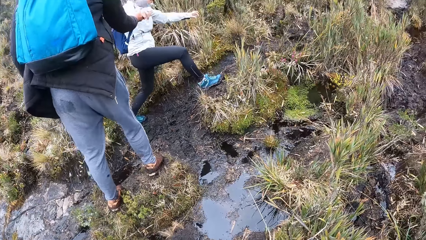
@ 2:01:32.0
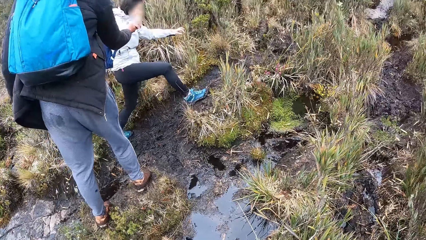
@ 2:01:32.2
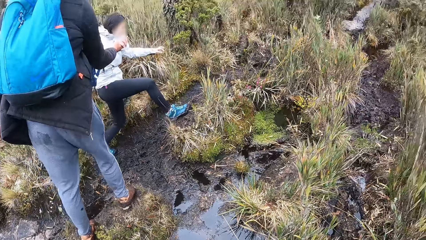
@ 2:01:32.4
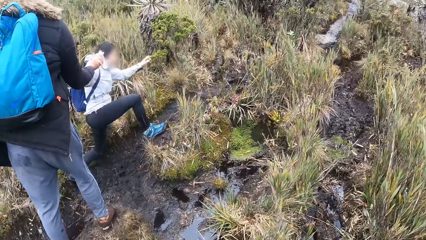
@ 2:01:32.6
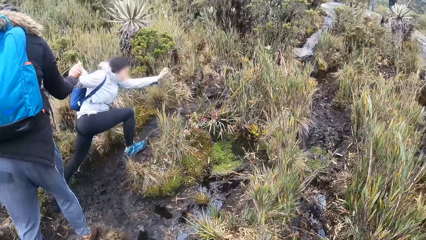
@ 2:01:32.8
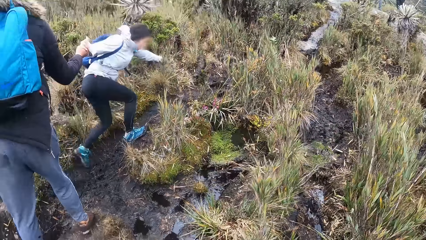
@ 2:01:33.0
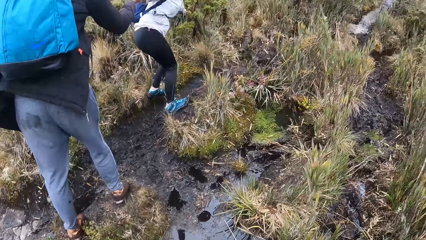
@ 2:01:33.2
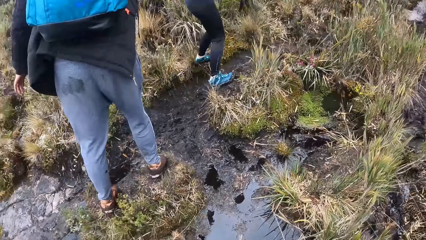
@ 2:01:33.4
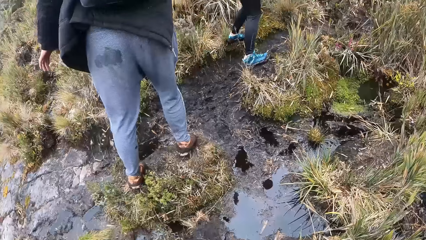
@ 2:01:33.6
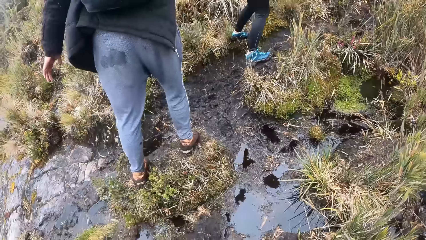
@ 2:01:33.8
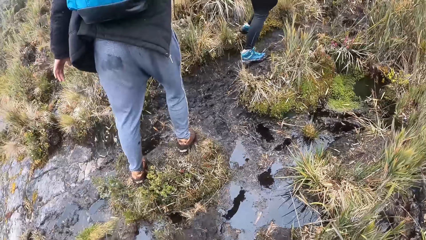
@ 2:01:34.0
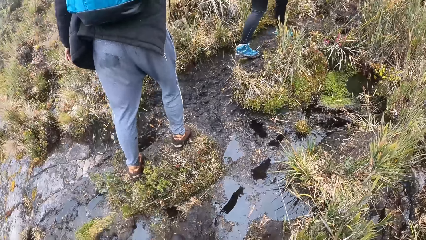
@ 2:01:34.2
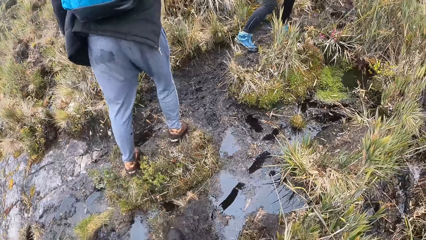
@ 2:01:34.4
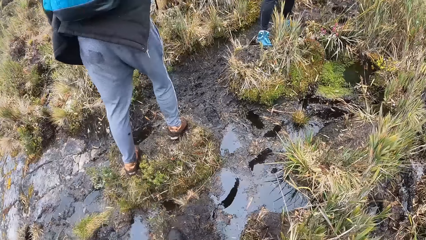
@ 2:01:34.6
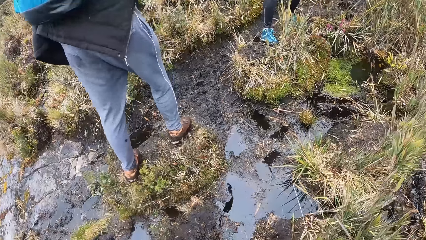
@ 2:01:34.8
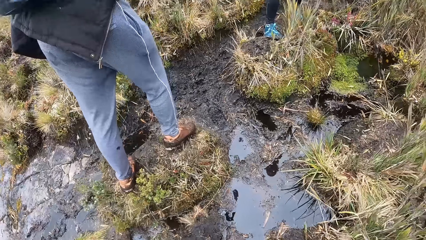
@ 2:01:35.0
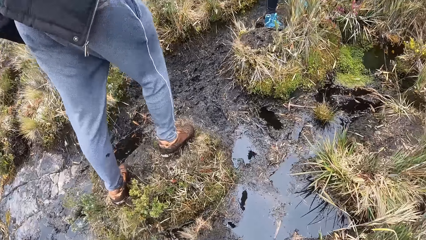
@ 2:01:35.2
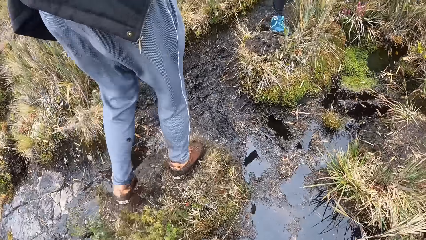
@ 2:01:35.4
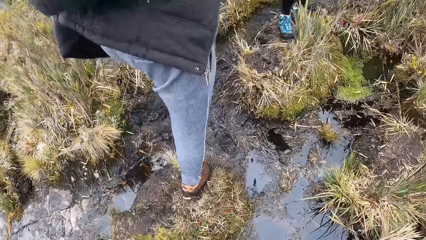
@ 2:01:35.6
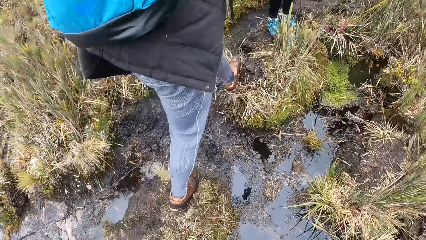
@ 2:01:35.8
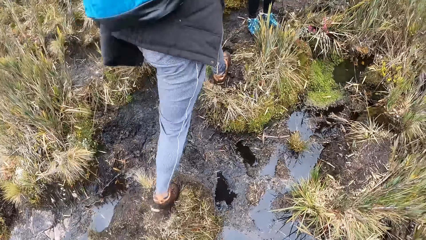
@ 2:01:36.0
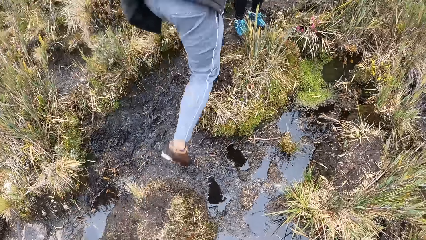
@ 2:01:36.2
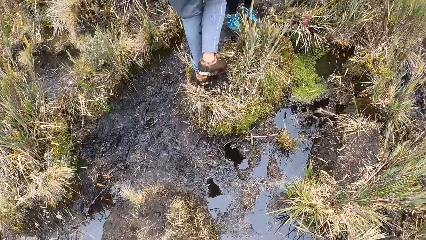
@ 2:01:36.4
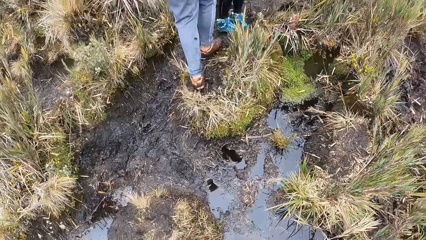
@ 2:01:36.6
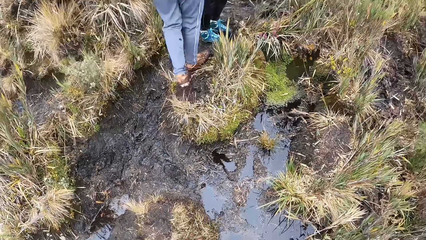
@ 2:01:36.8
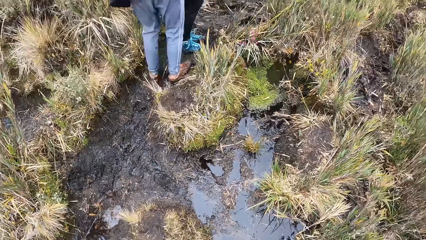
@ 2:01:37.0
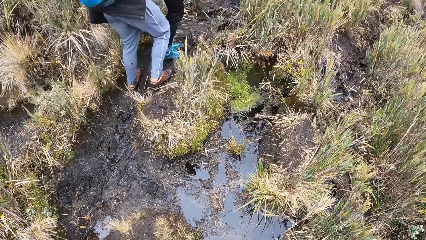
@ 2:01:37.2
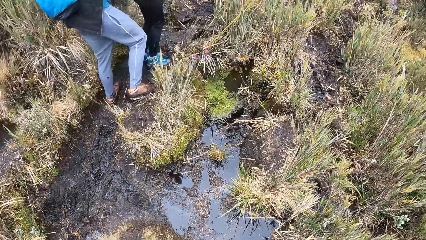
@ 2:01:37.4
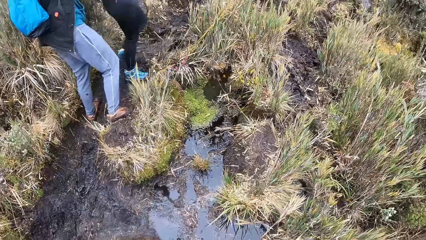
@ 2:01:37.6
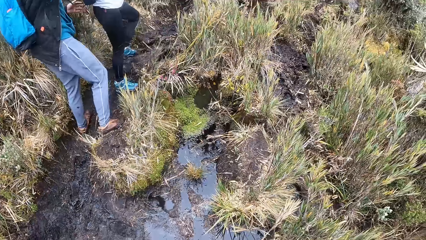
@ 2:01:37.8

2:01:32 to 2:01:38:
The man holds the woman's right hand with his right hand.

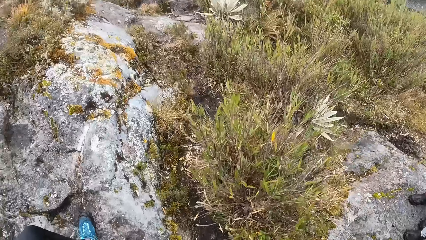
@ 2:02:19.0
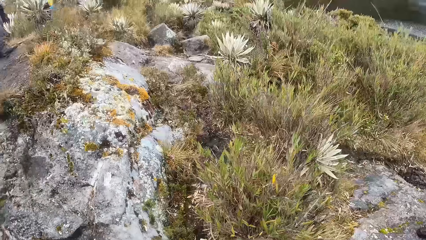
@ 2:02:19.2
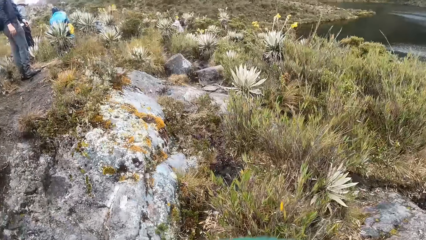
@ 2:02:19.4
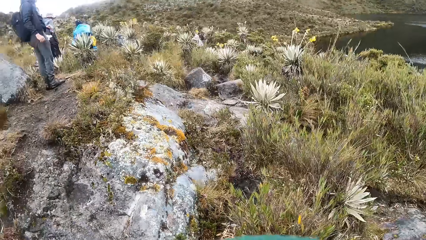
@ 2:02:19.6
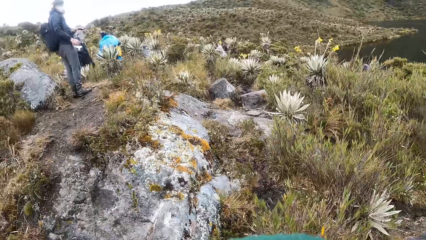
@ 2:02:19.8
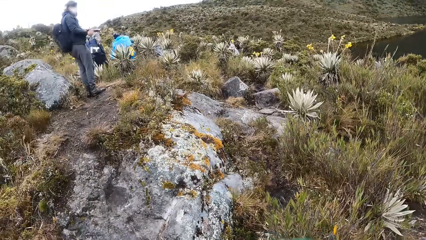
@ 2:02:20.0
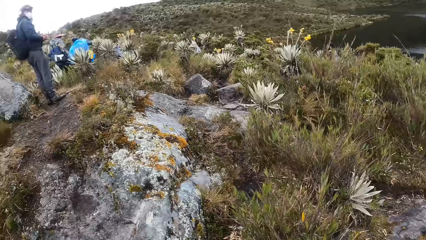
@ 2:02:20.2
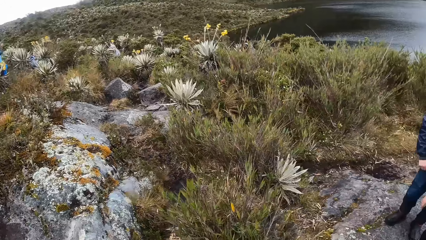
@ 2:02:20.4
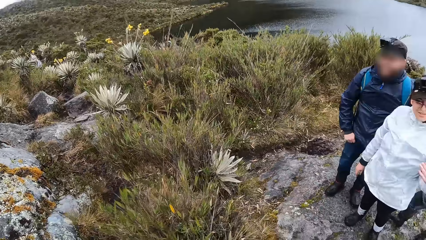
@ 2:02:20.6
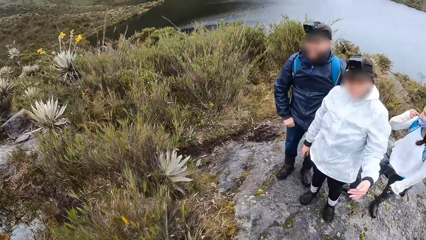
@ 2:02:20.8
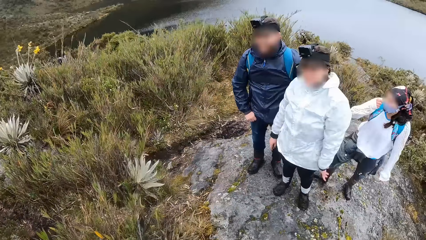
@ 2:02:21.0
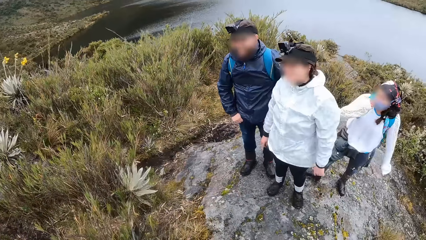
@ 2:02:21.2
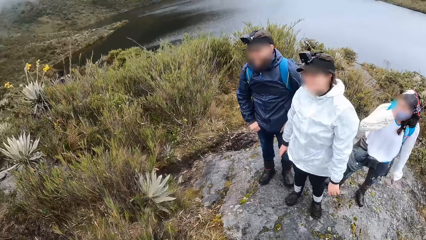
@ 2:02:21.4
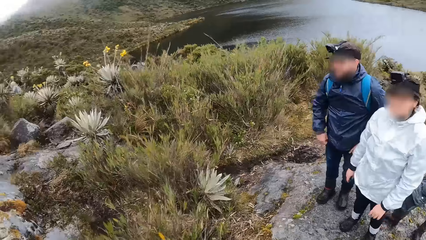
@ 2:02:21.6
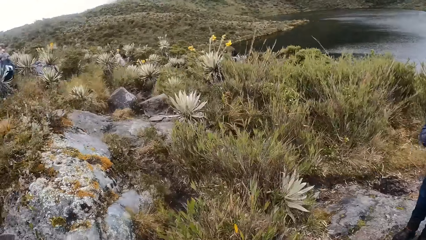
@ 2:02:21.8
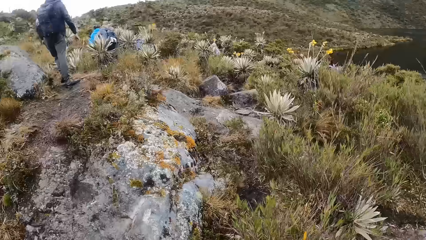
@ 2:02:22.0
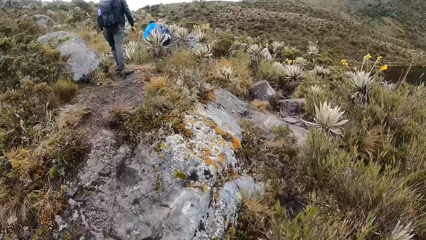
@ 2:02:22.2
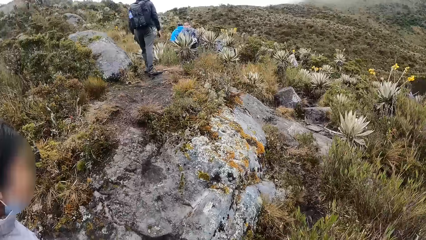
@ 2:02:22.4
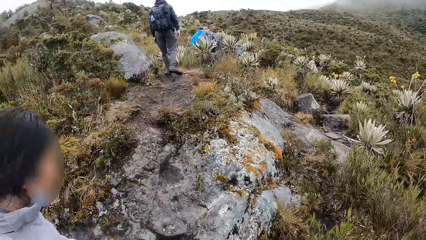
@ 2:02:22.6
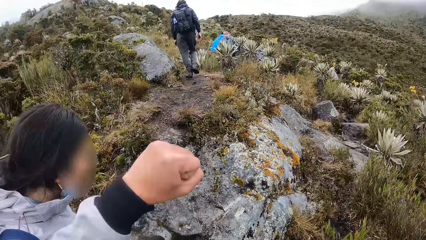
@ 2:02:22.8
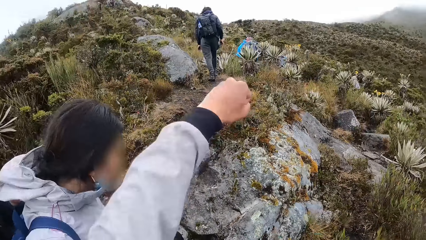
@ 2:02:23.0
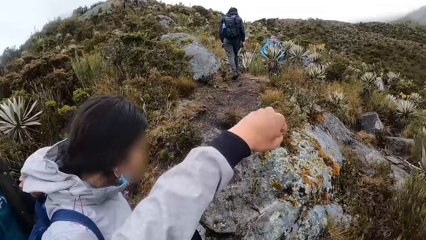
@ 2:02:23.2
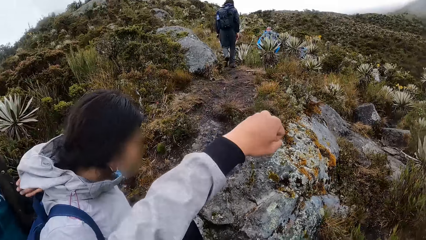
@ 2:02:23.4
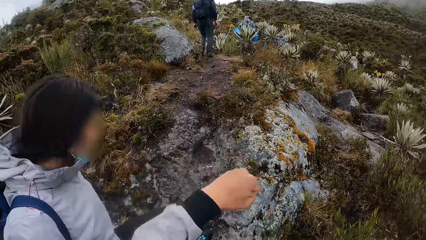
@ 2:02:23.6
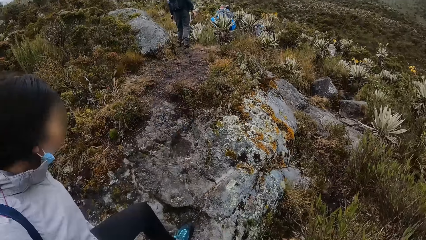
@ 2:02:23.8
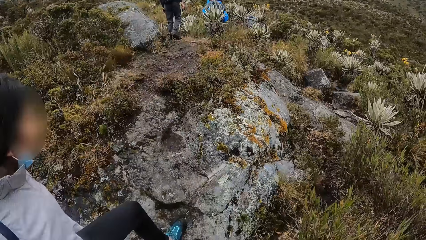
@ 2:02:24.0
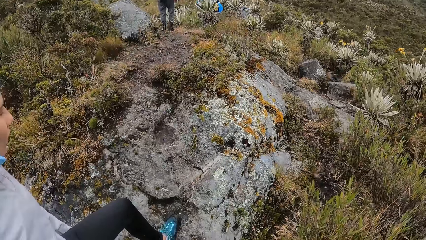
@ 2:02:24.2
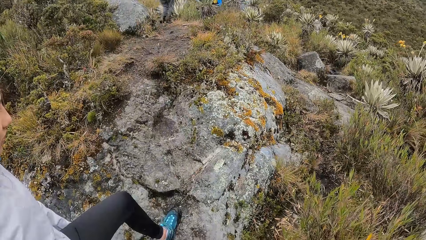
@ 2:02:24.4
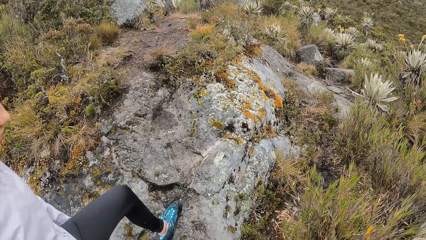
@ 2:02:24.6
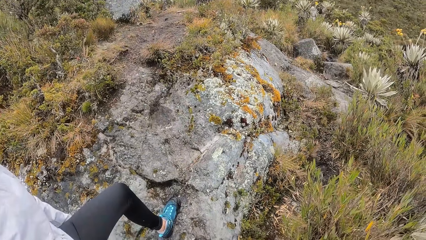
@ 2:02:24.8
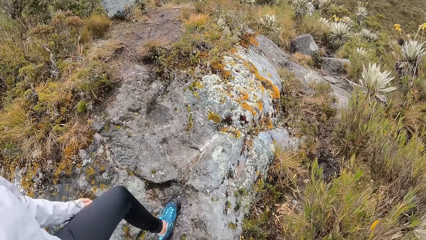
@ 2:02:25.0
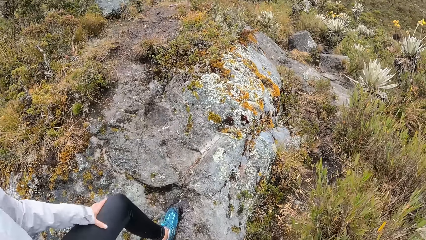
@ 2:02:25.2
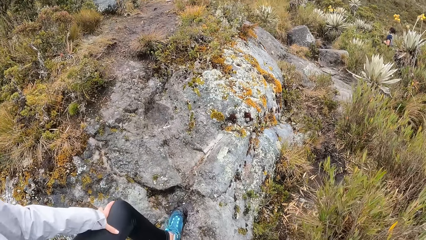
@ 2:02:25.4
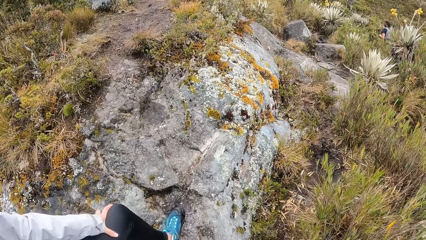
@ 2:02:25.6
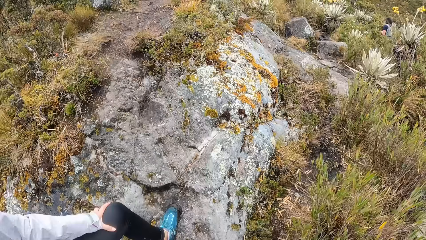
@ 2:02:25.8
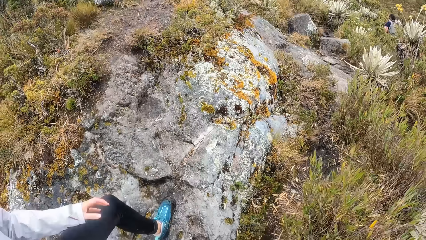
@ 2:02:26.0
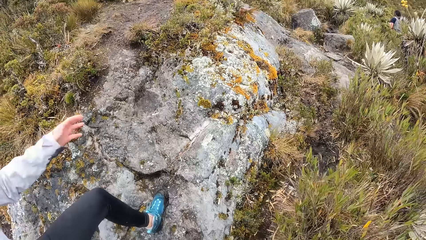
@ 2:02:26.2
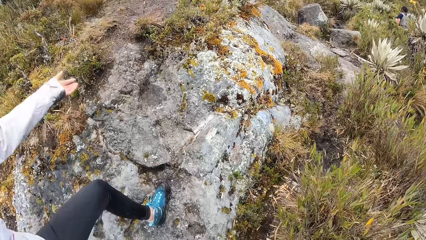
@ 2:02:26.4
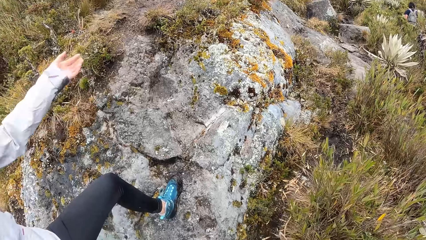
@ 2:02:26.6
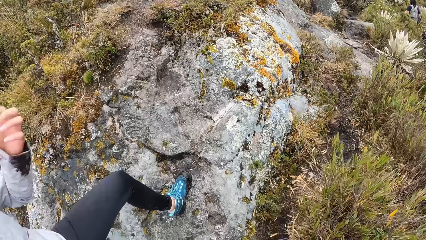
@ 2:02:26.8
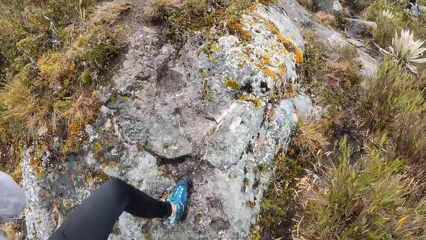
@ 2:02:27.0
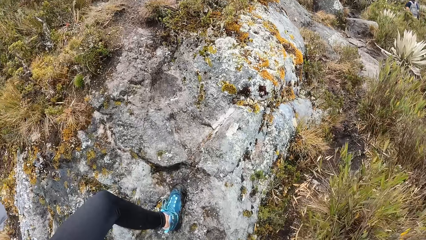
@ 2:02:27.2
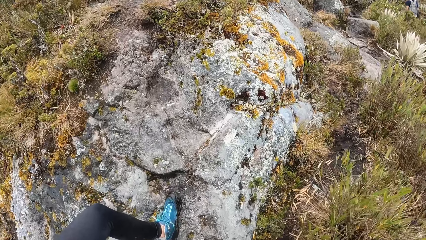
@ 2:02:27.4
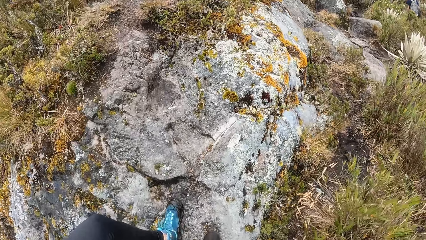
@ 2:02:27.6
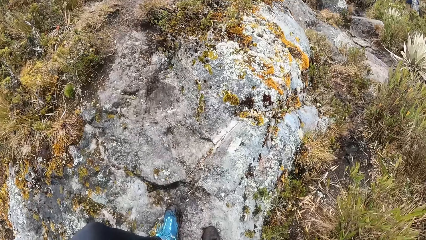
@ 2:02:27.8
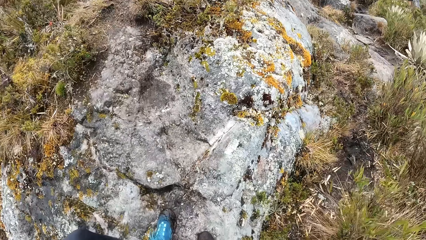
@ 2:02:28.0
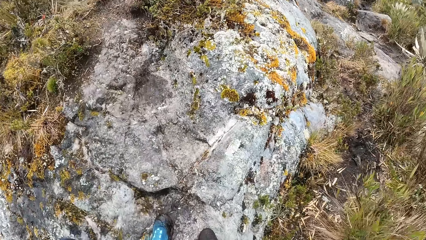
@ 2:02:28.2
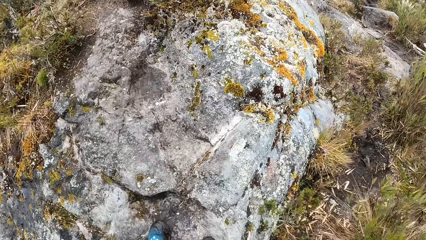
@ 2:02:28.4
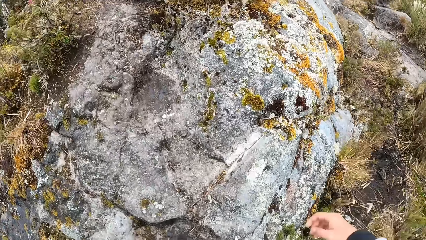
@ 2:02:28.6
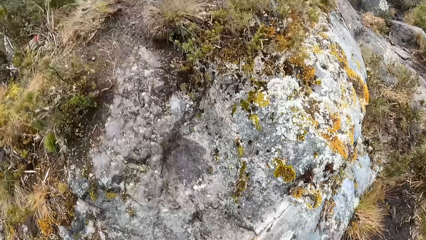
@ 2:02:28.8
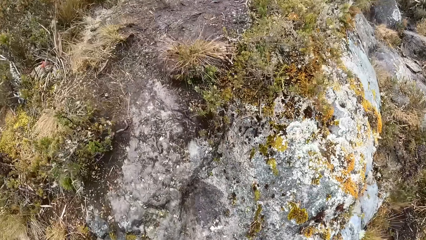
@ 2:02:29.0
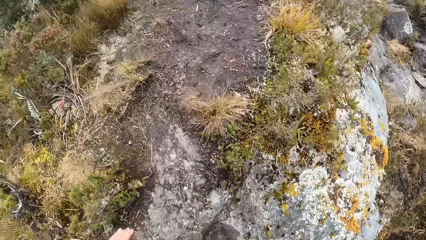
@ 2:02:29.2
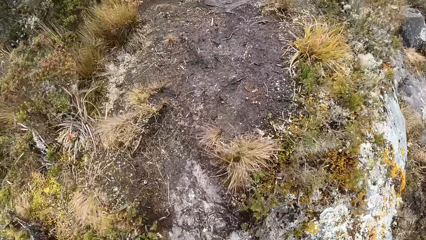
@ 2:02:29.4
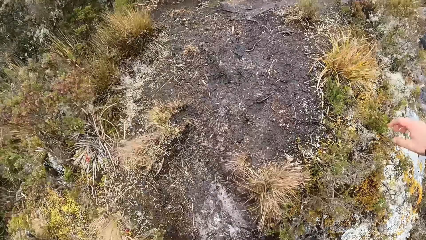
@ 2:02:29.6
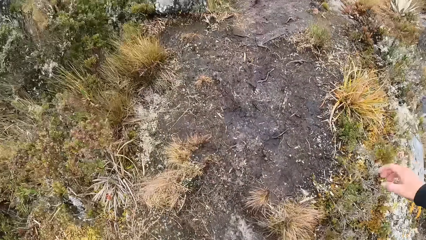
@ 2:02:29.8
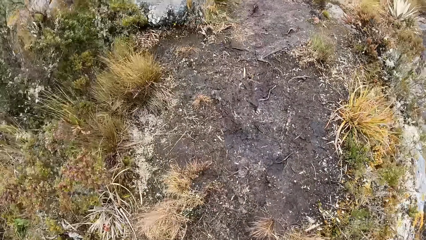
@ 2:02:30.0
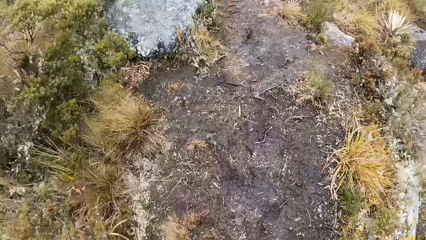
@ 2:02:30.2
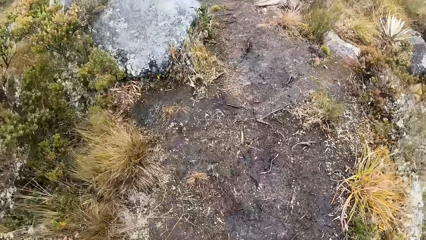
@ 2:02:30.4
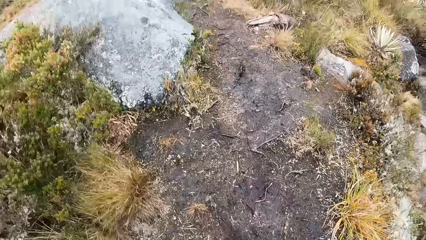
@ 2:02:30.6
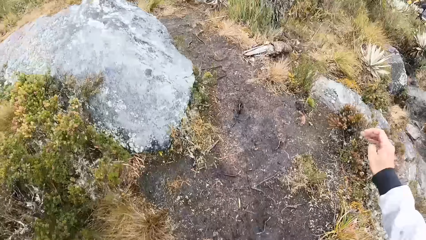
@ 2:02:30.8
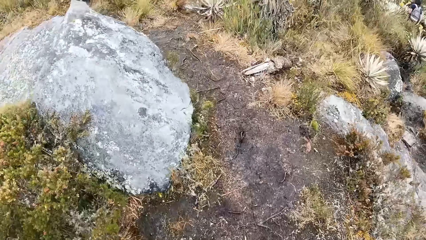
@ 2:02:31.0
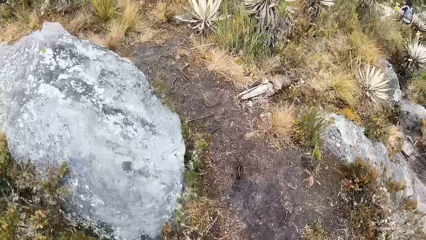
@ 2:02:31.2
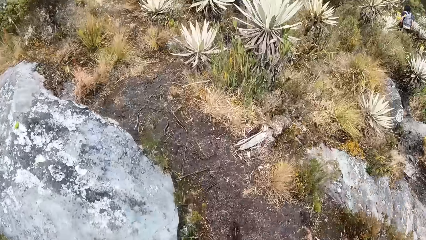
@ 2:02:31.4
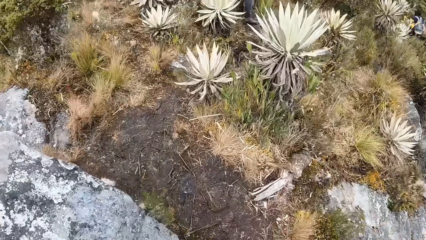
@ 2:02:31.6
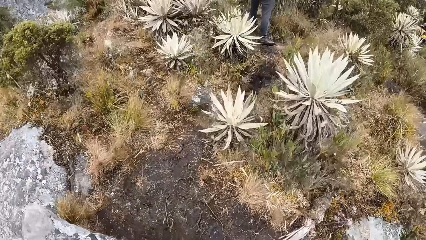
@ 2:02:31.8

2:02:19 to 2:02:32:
The camera wearer interacts with a man, another man and a third man. They look around the mountain. They talk to a man. The man looks around the mountain. The camera wearer climbs the mountain.
